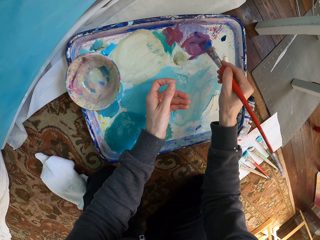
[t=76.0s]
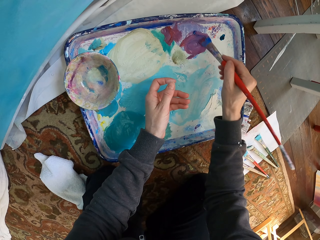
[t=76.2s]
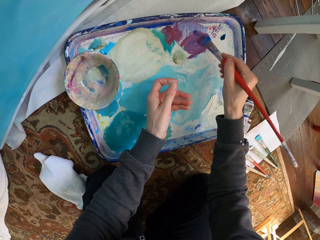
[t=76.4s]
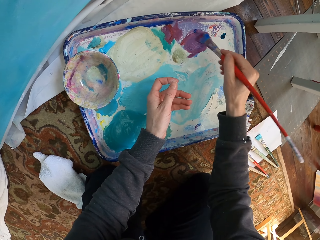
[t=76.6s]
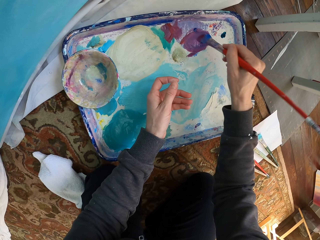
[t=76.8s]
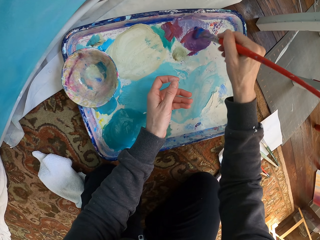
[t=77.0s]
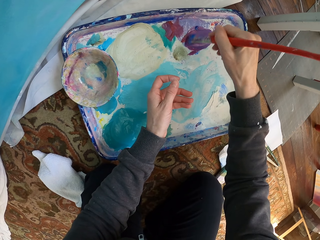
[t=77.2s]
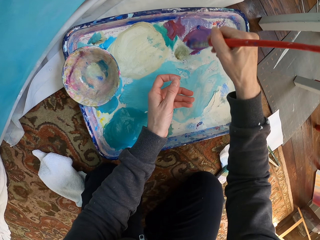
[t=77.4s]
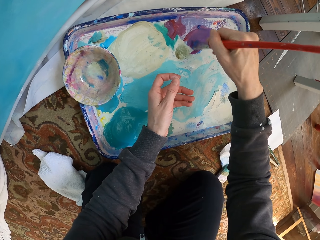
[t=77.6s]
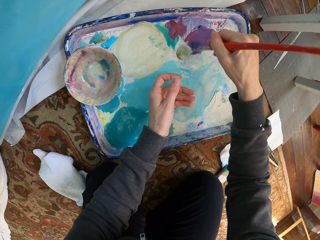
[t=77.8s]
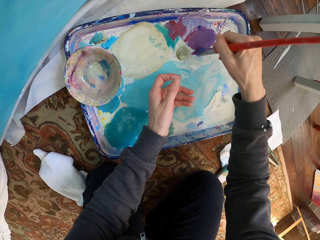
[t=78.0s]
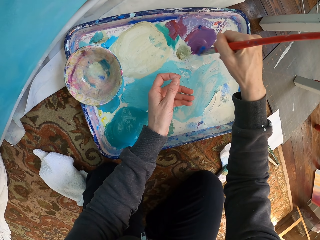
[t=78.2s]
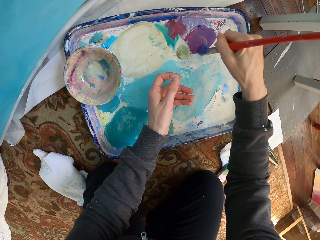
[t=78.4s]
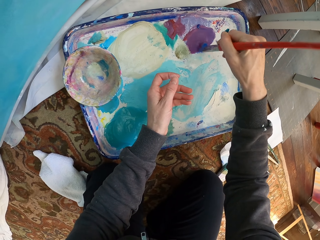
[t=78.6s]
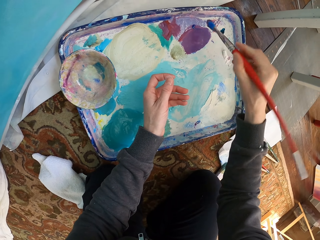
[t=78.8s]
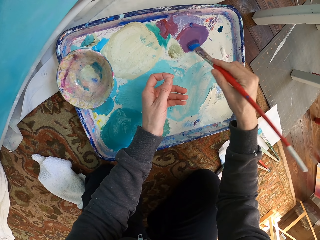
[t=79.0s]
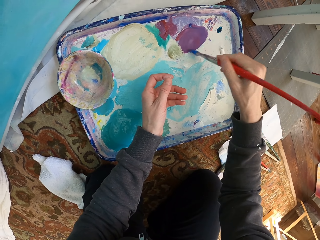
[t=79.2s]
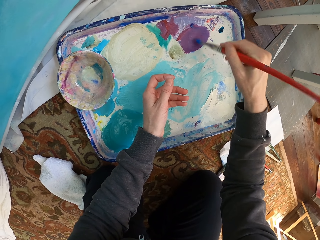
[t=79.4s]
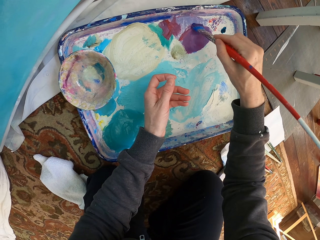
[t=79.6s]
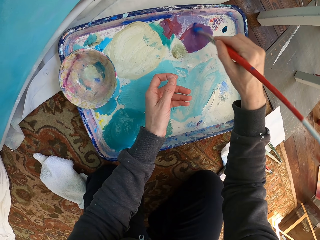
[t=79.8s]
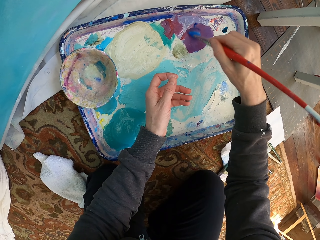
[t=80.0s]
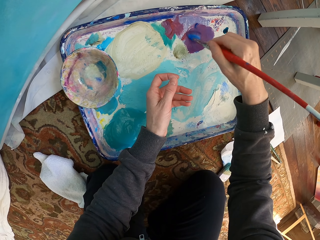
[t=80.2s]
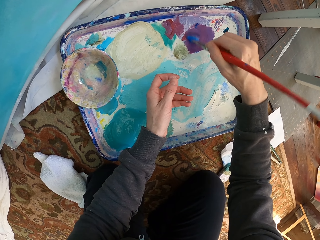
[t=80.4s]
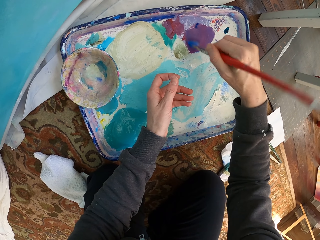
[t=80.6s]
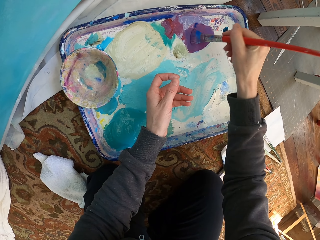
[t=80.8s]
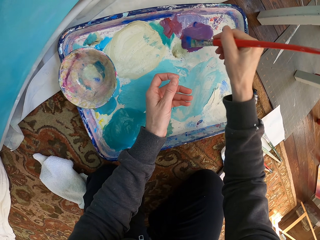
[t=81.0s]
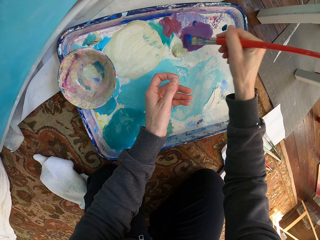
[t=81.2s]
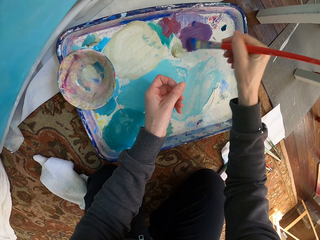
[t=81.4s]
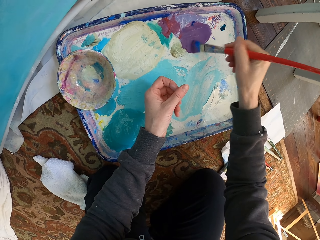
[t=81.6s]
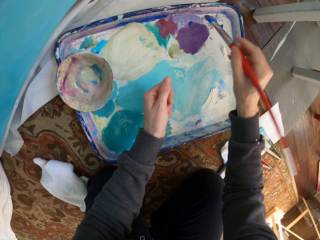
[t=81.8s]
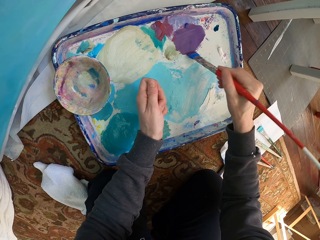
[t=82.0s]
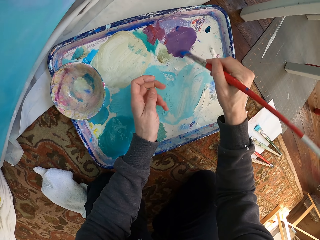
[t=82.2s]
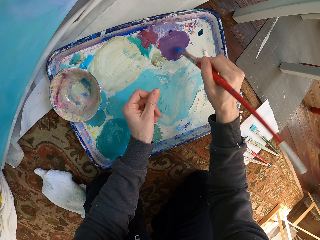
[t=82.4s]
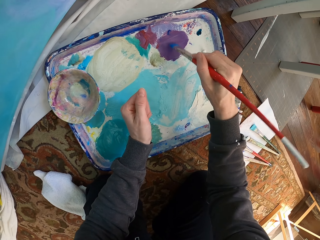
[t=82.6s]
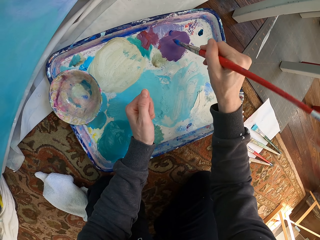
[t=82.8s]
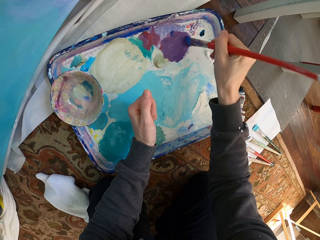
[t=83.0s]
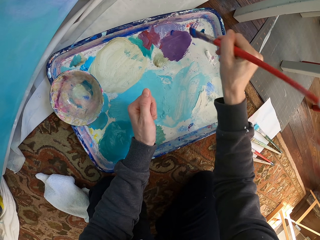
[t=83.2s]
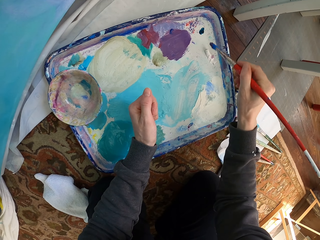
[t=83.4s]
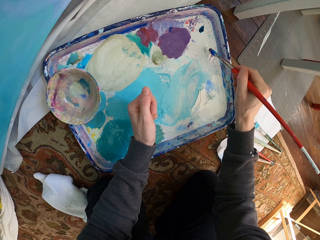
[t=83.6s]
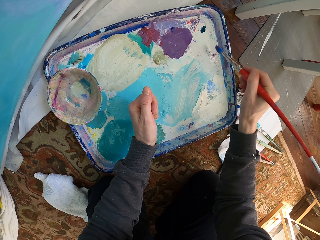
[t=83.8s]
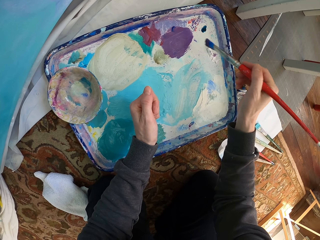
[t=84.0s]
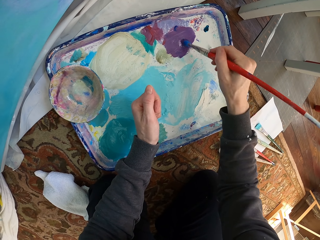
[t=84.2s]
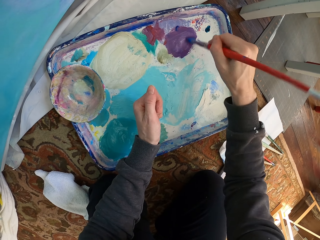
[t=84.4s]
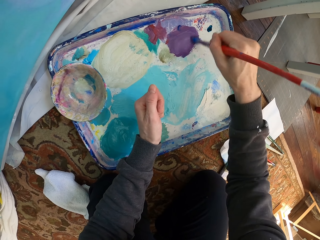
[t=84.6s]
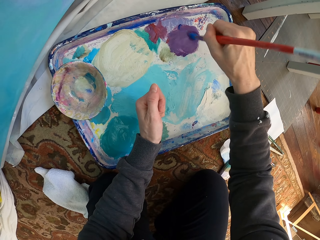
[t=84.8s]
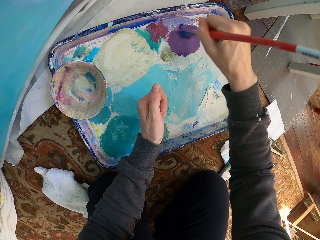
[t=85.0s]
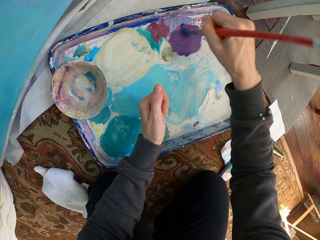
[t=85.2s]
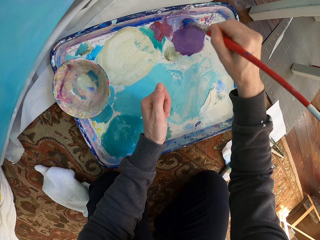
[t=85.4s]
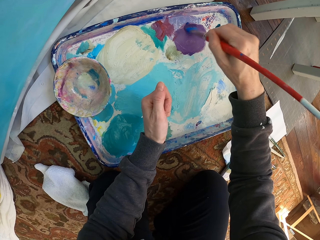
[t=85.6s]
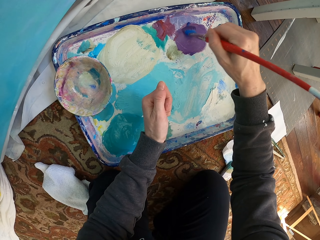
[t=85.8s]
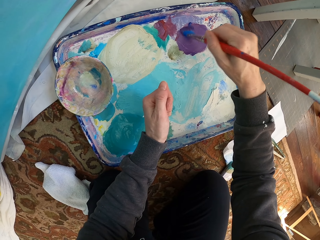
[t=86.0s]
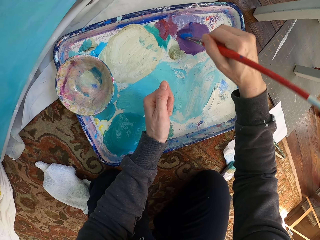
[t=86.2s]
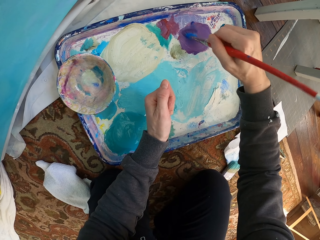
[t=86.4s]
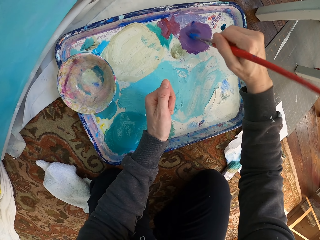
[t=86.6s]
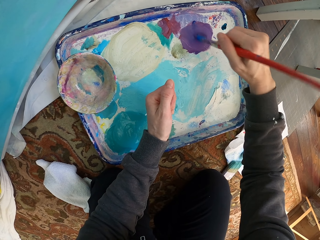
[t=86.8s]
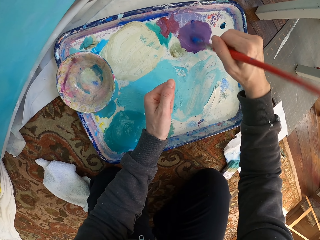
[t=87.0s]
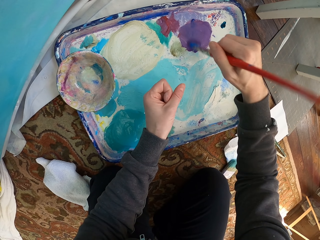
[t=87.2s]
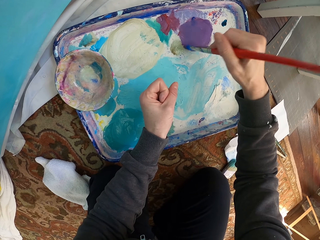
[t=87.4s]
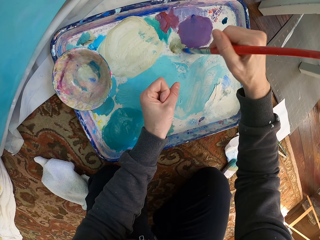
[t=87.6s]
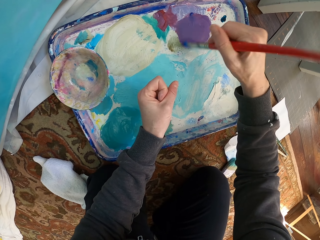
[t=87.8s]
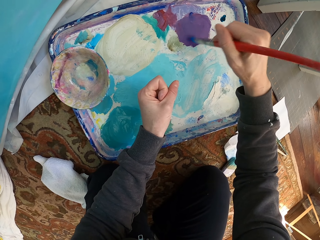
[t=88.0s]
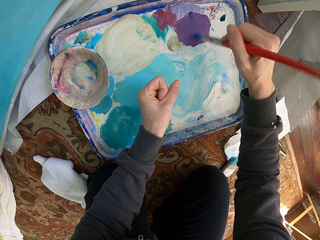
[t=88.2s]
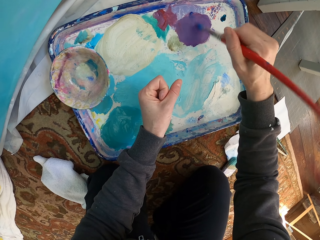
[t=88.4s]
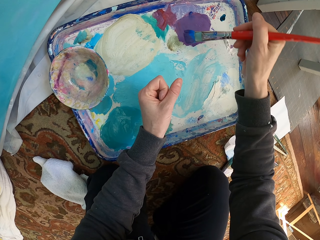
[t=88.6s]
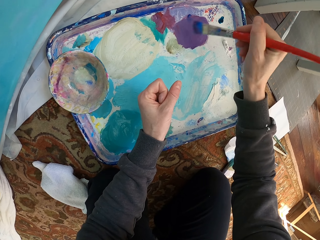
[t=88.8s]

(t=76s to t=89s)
The camera wearer mixes paint with a paintbrush. They pick paint with the paintbrush. They mix the paint with the paintbrush.

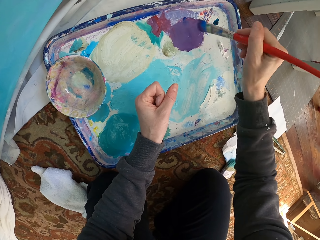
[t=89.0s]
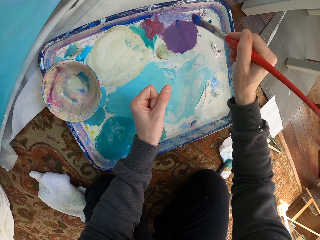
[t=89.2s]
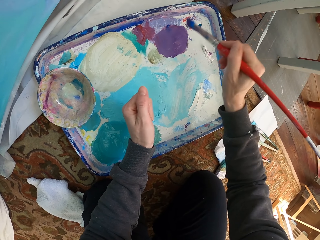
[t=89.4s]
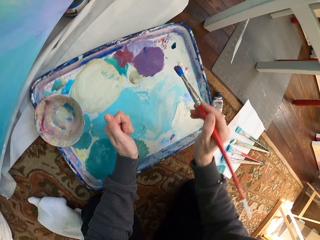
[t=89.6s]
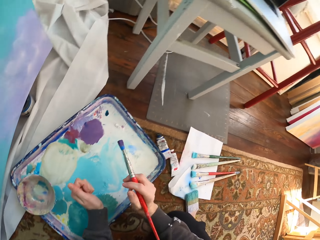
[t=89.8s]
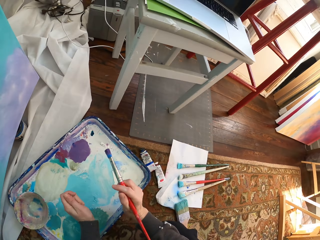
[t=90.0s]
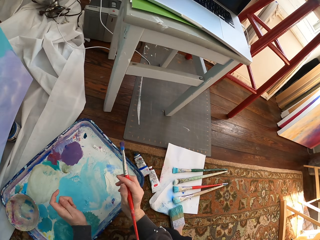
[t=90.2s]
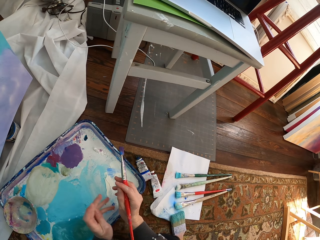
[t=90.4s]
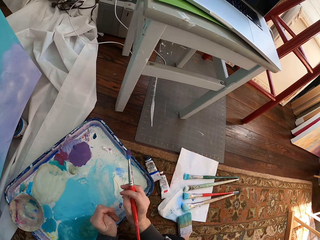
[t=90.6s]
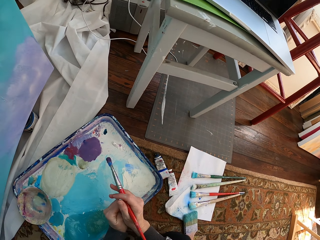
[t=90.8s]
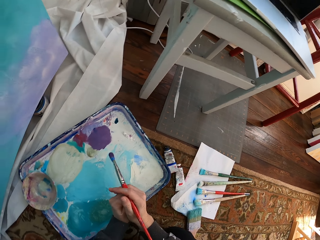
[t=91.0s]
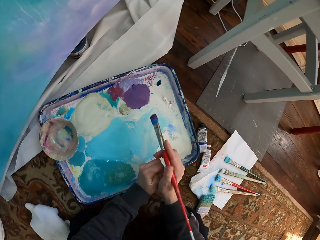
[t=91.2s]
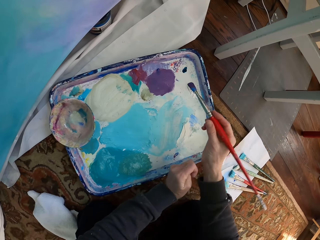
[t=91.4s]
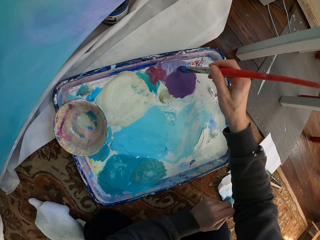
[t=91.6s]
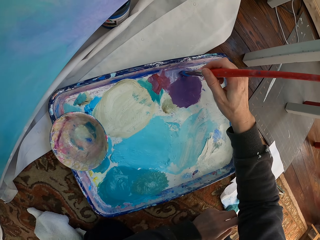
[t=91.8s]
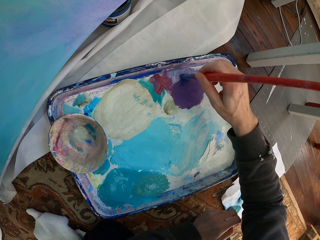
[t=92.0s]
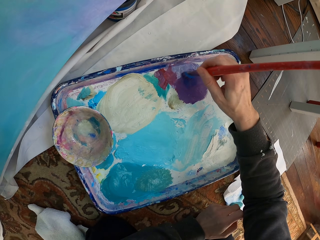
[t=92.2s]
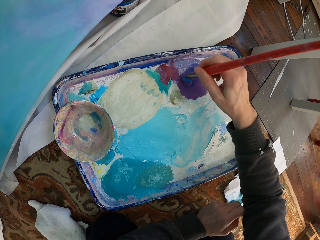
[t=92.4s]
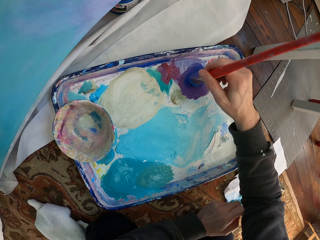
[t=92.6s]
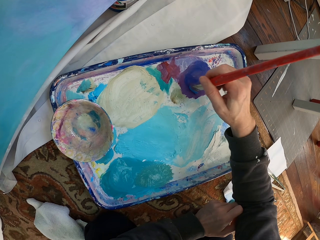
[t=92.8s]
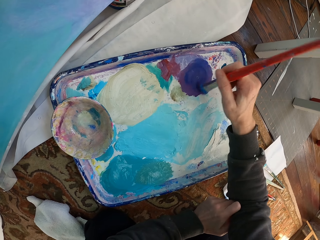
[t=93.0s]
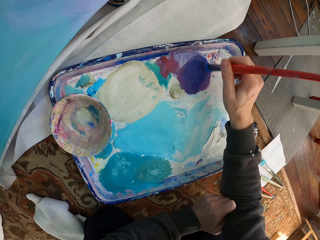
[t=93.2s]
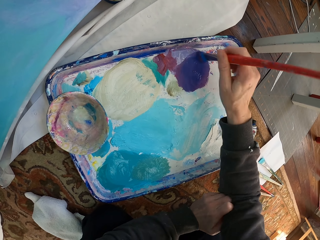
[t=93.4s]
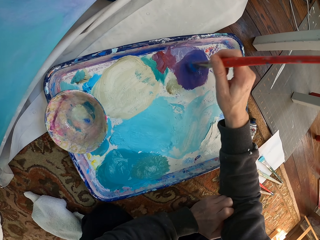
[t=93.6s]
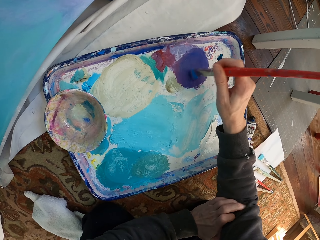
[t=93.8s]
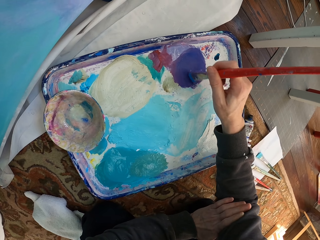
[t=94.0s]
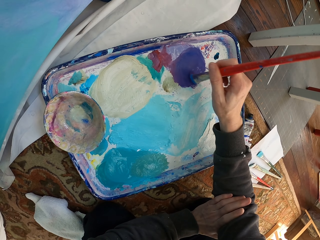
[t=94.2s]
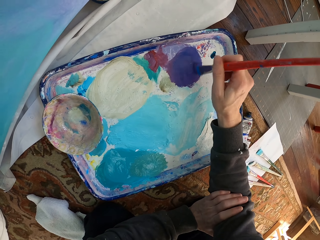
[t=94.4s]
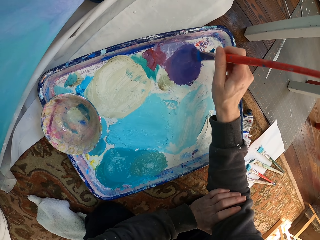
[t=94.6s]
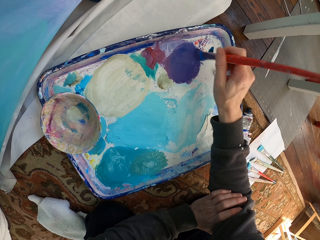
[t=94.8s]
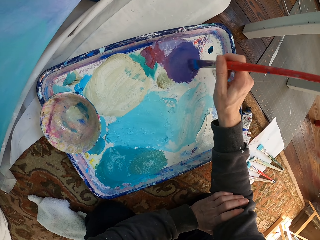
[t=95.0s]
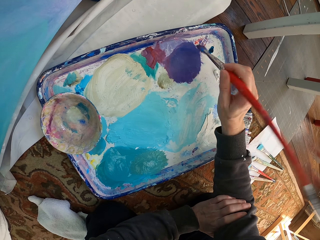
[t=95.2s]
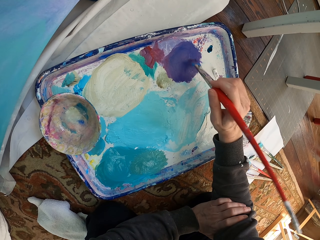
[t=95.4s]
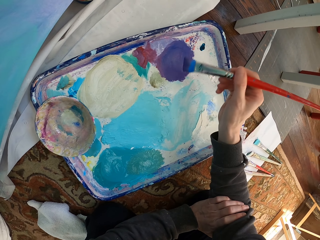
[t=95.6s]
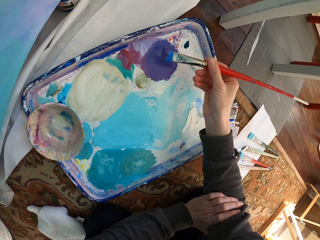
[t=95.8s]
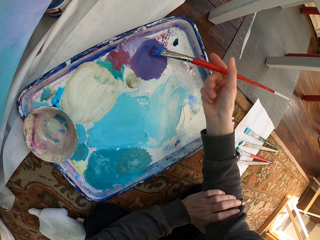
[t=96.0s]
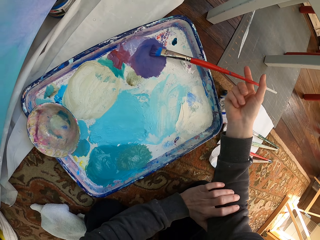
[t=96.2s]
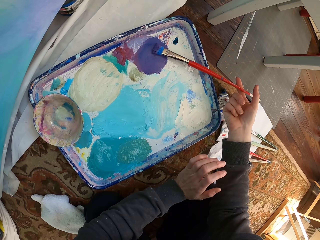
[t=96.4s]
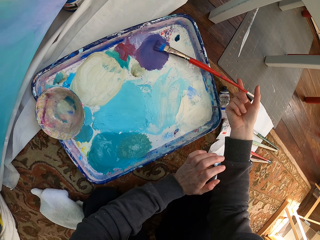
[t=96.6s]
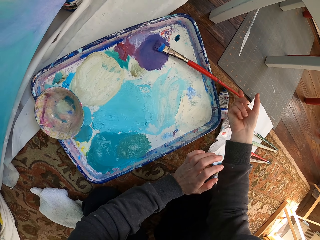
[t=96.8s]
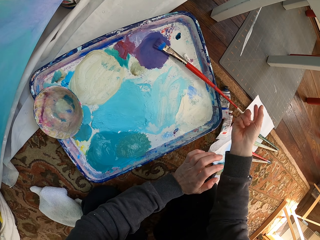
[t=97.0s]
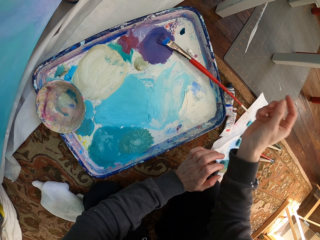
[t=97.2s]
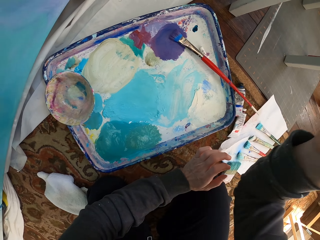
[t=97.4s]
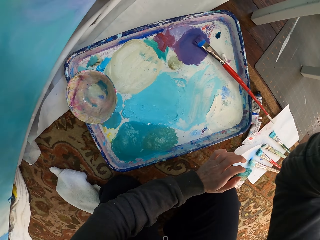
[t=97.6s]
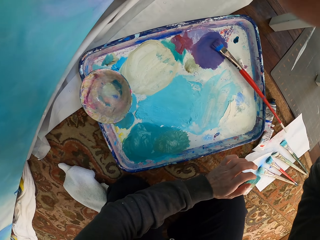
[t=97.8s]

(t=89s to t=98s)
The camera wearer looks around the room. They mix the paint with a paintbrush. They put the paintbrush on a tray.
